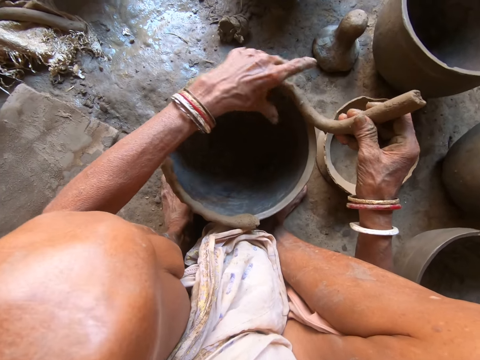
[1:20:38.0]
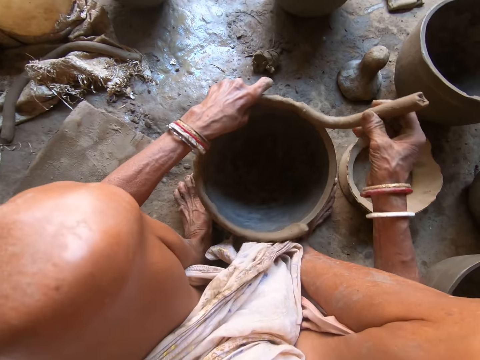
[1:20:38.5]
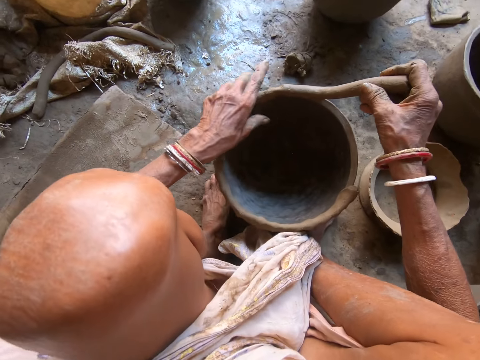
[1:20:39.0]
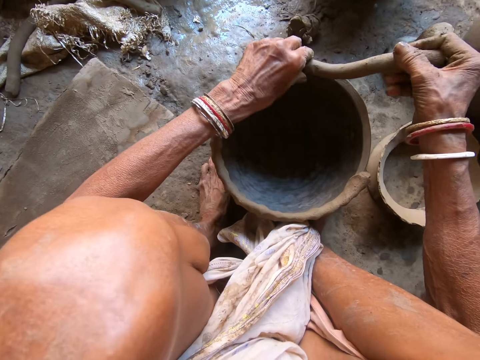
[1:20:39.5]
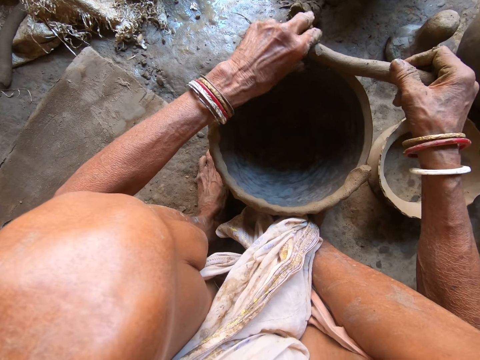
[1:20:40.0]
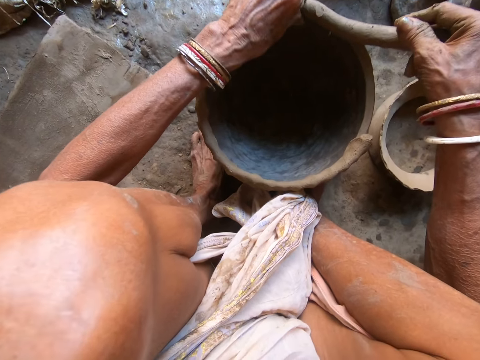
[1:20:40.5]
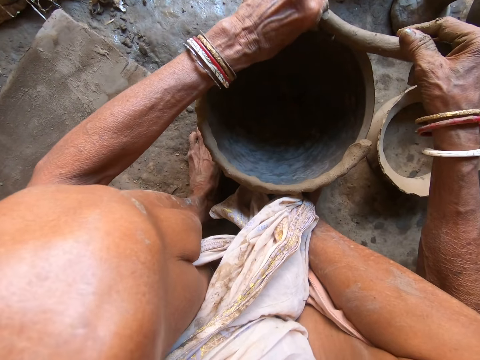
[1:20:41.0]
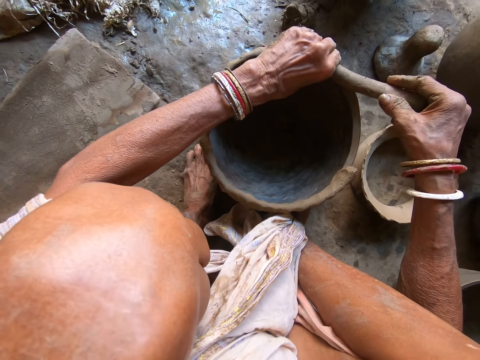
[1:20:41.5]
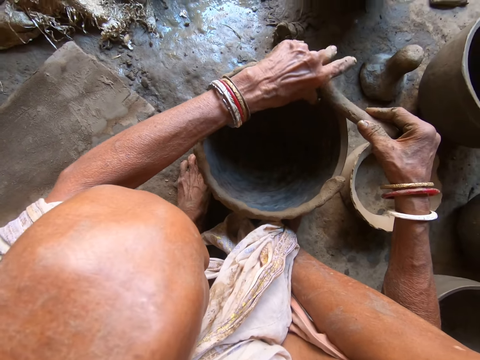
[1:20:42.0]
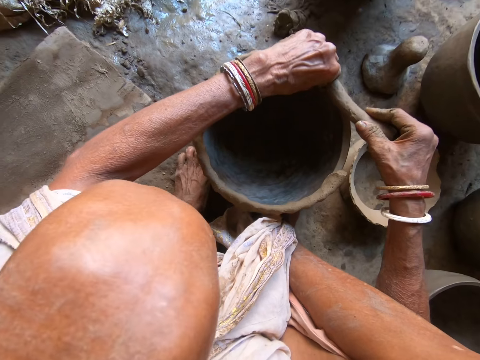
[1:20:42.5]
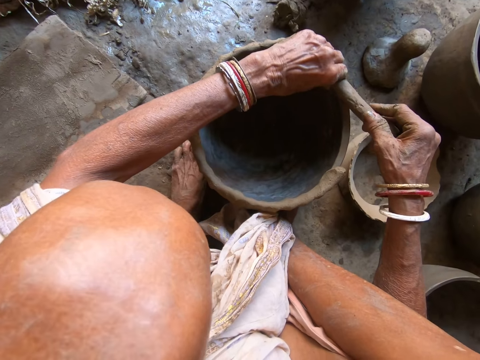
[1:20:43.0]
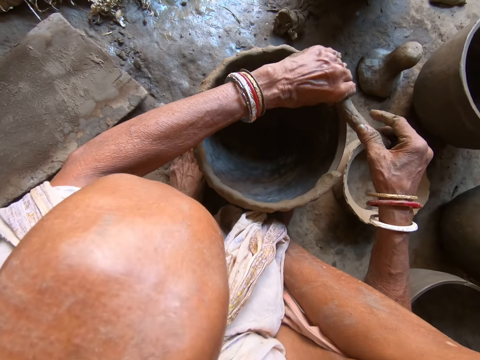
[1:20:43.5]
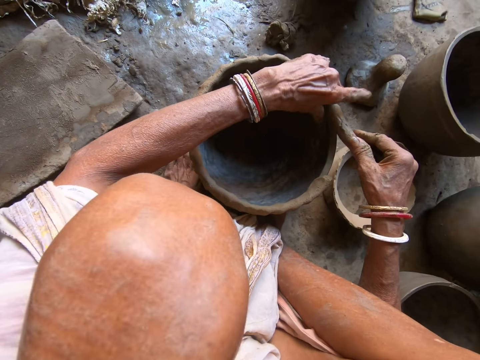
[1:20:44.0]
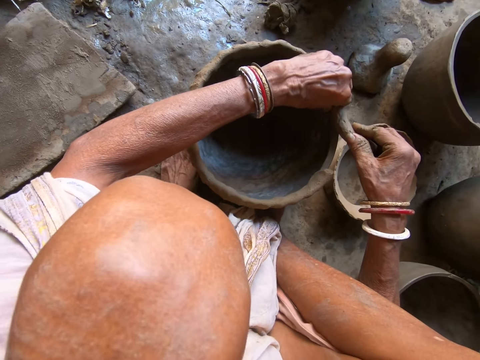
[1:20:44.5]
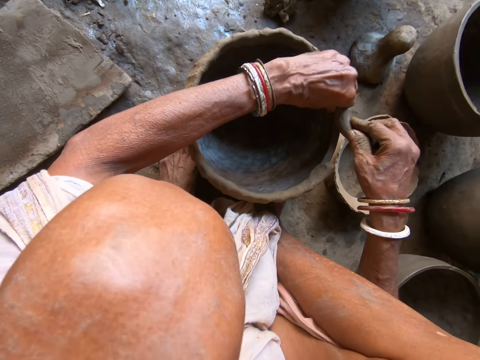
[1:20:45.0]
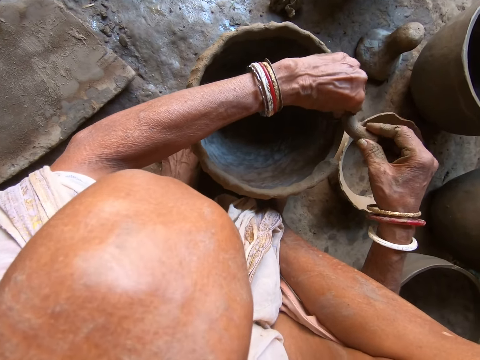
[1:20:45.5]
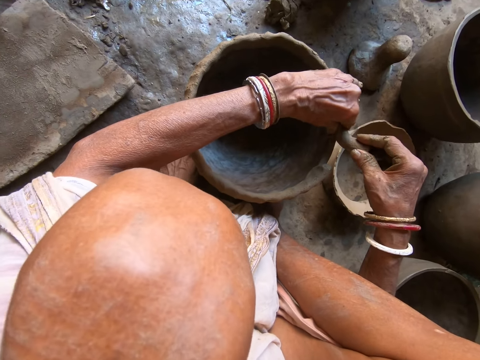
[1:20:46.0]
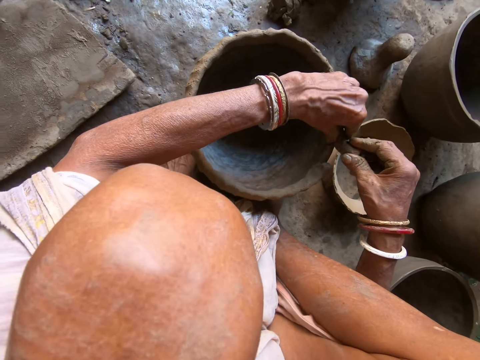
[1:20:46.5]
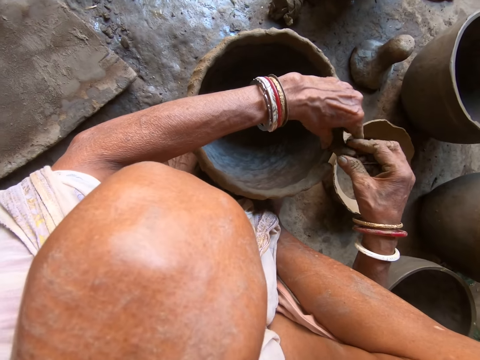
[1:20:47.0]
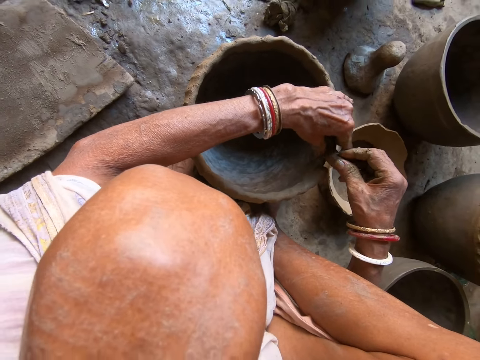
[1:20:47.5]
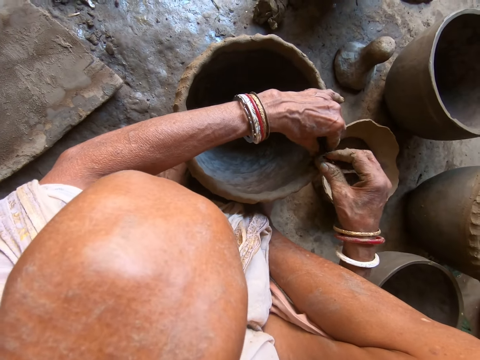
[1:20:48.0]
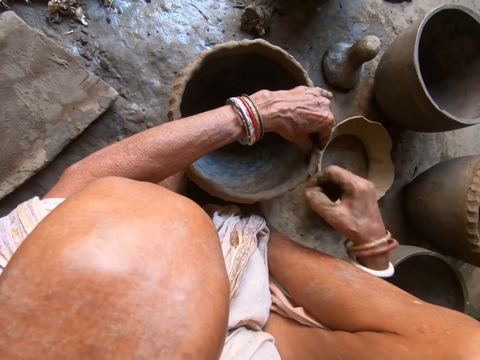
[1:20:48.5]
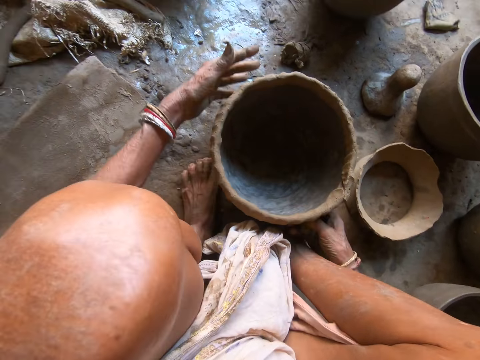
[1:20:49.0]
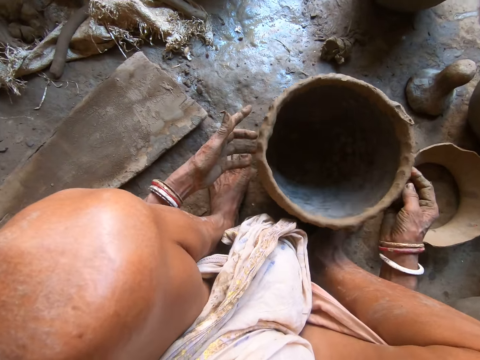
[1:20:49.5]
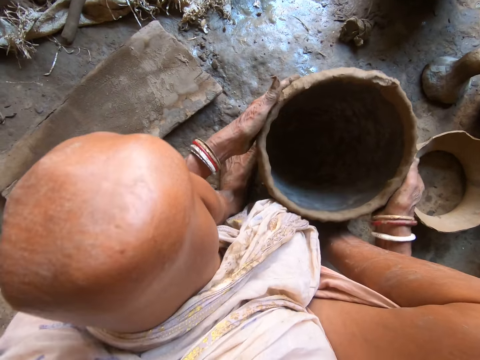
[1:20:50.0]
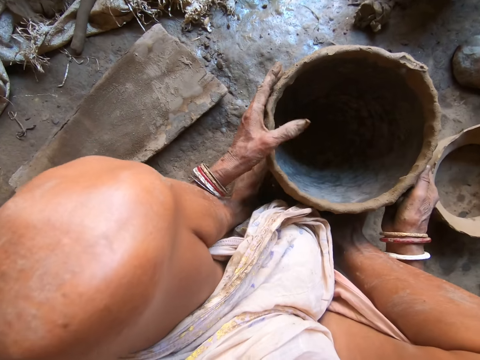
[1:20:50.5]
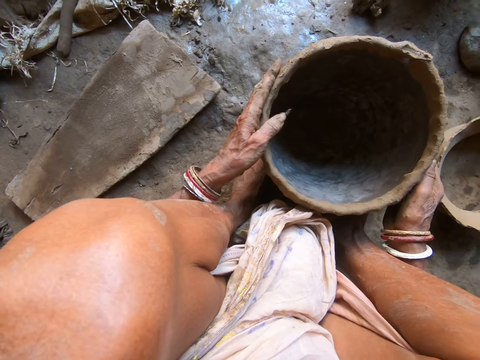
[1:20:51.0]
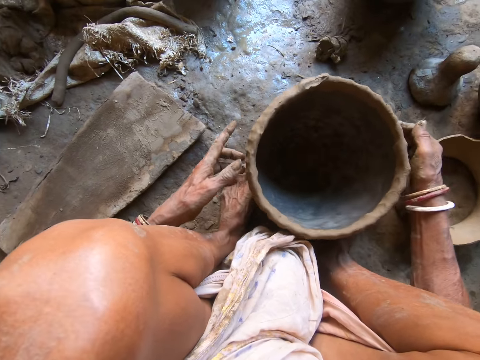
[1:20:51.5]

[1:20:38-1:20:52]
The camera wearer turns the clay mortar with her left hand. She puts the rolled clay around the top of the clay mortar with her left hand. She cuts clay from the top of the clay mortar with her right hand. She turns the clay mortar with both hands.

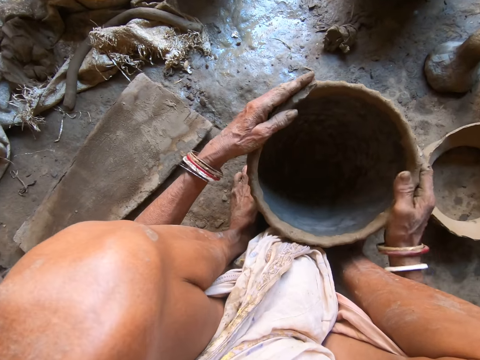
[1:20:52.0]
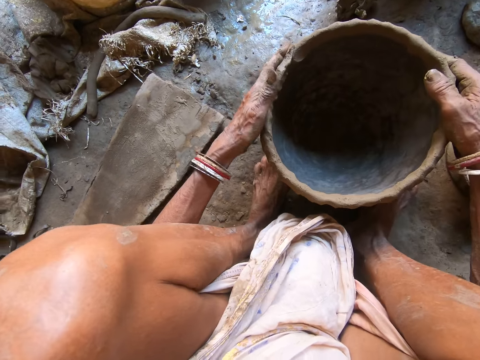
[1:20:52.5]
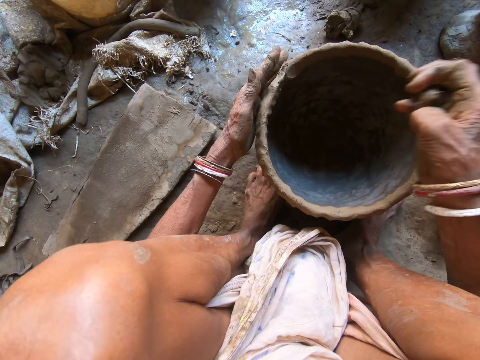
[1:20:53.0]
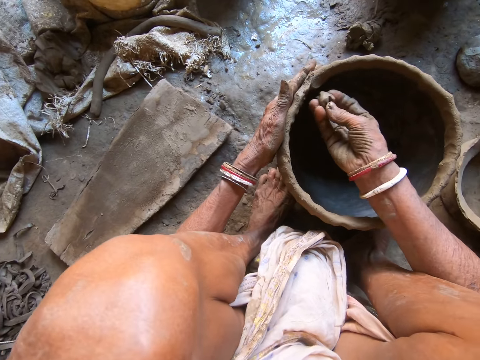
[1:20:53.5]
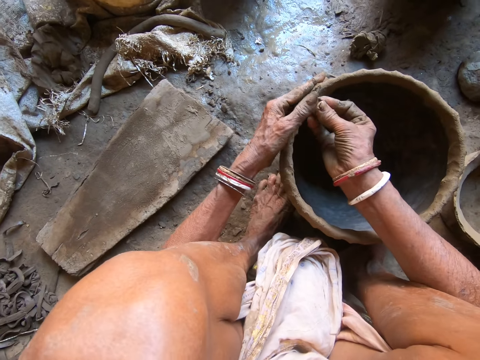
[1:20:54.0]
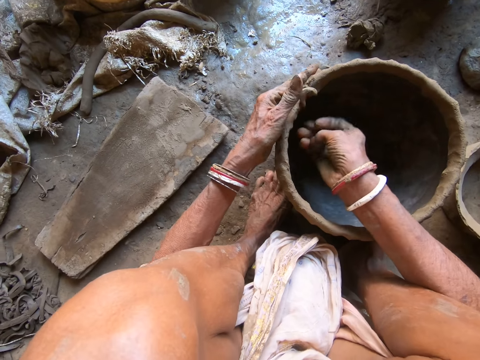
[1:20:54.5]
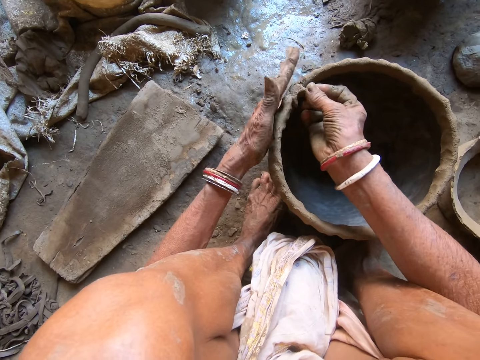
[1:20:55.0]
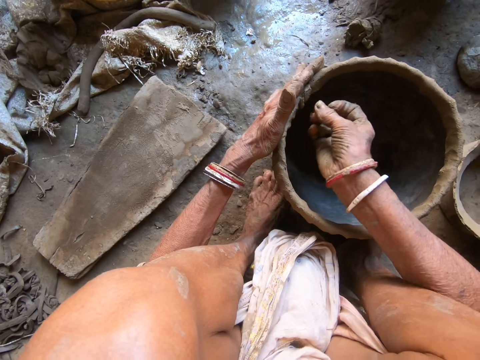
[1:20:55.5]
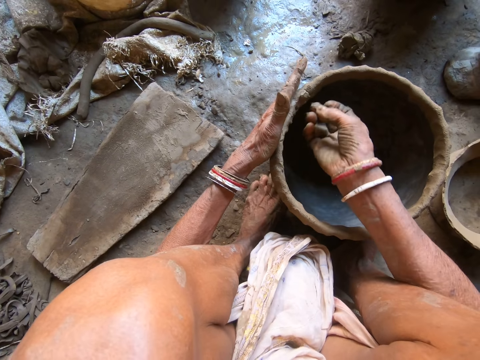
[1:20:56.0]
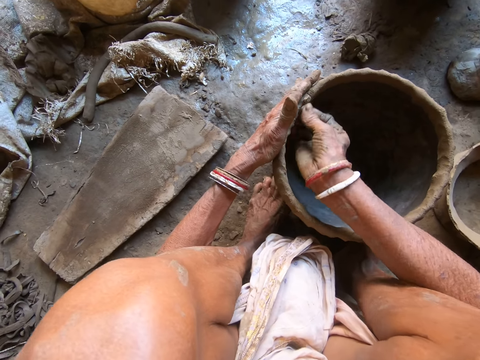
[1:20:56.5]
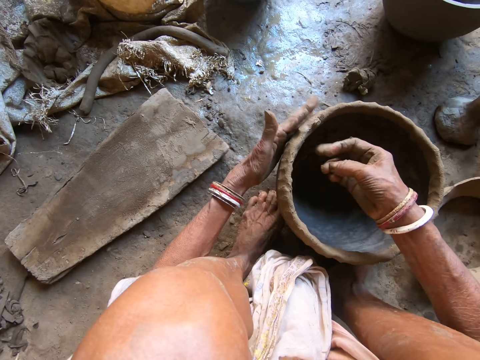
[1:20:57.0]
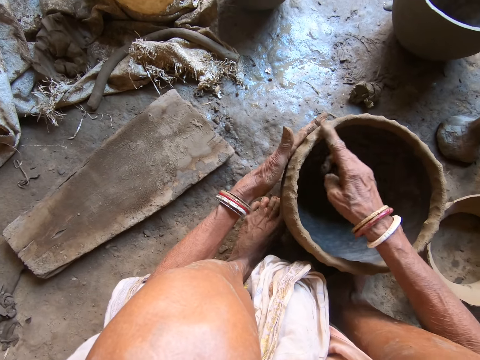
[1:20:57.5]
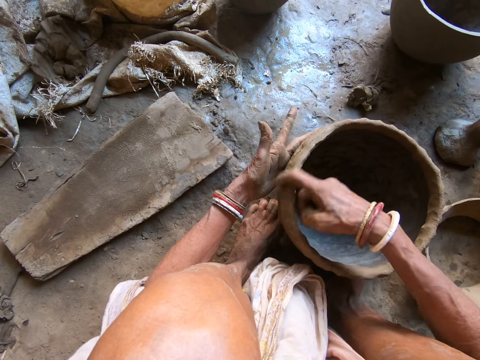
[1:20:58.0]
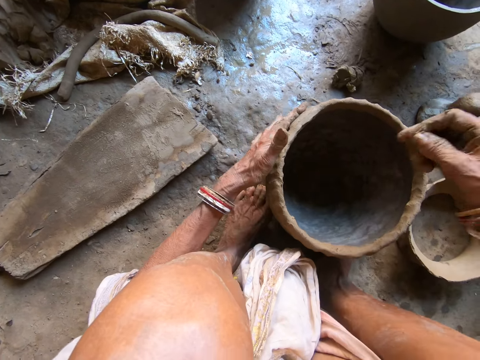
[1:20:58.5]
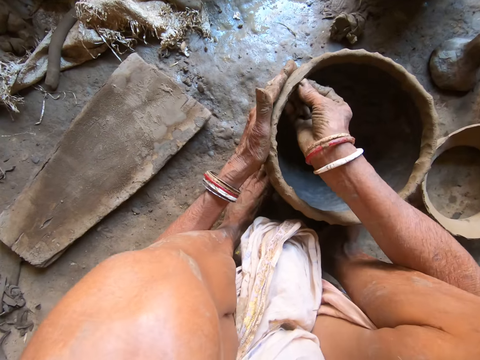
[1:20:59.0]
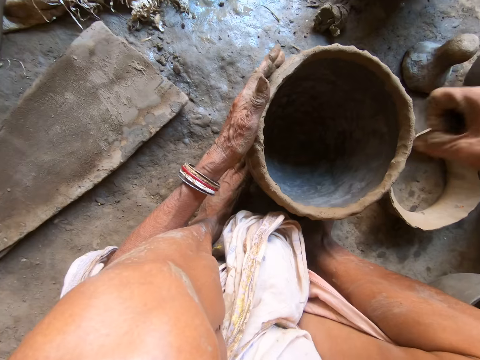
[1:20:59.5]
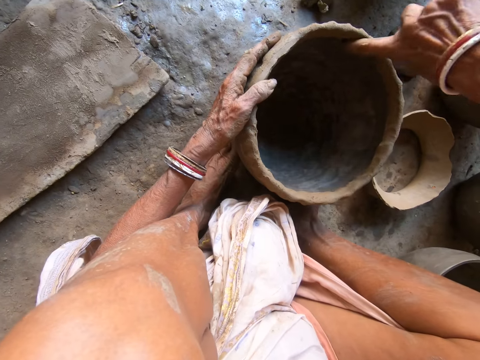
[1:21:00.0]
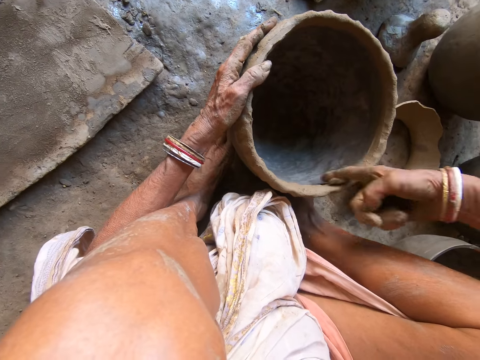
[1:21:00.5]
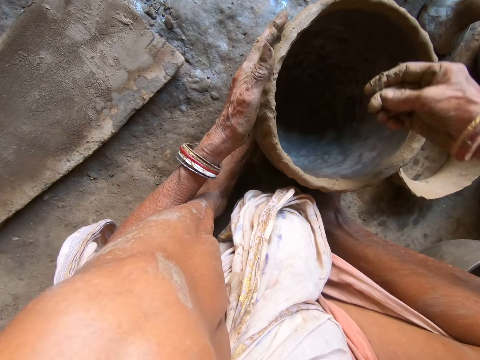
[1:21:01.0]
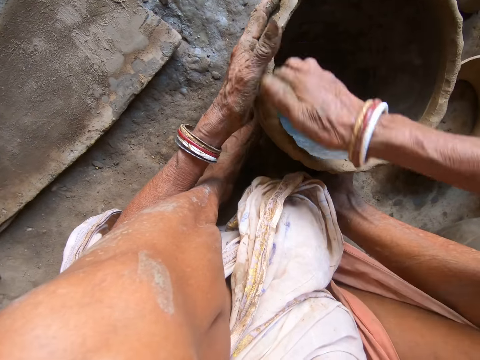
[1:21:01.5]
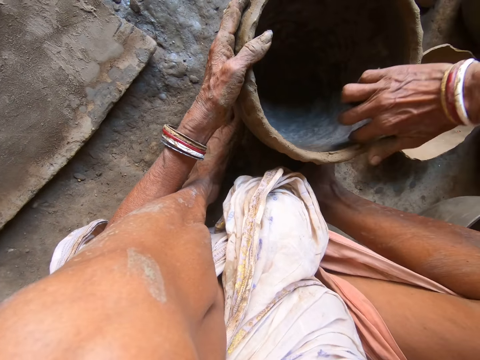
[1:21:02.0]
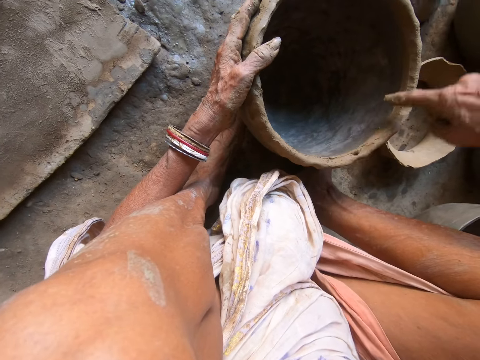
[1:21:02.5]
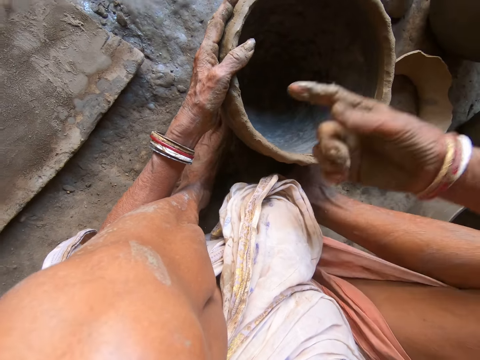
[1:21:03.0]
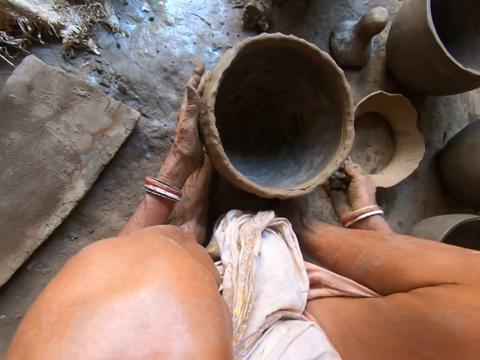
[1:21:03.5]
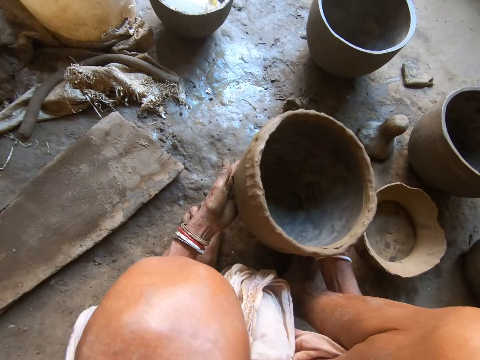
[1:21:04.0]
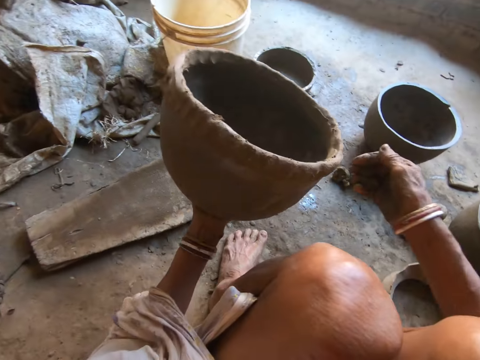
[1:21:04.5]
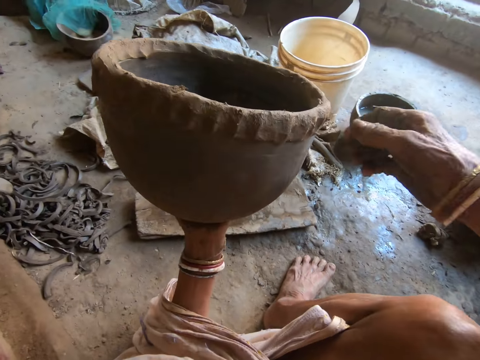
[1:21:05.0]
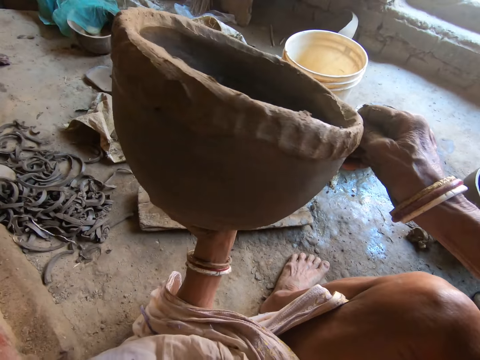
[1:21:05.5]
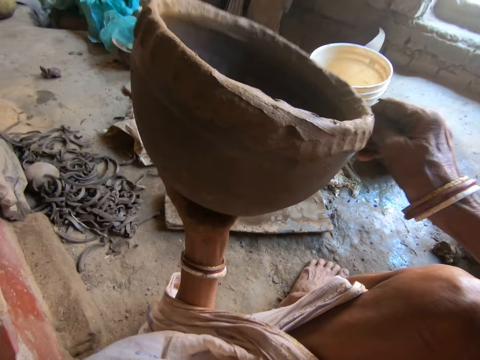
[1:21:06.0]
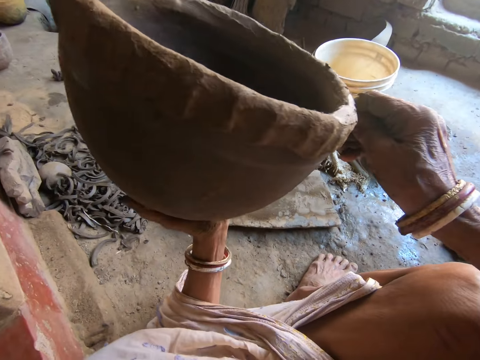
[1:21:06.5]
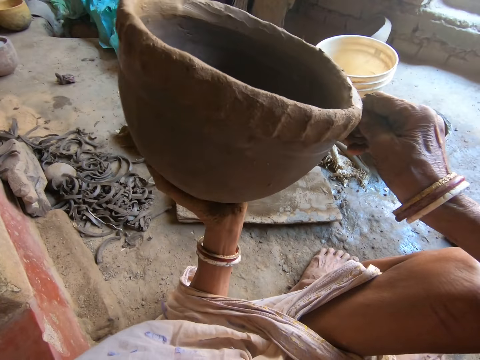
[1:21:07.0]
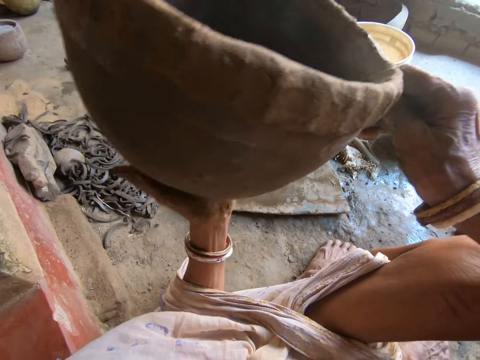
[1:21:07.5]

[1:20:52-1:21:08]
The camera wearer molds the pot on the floor with some clay in her right hand. She picks up the pot from the floor with both hands. She holds the pot in her left hand. She molds the pot with her right hand.
